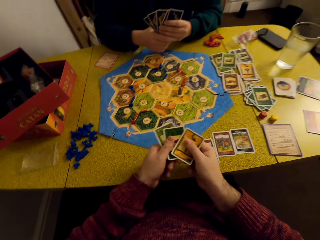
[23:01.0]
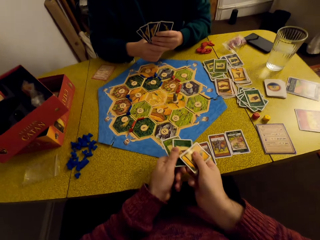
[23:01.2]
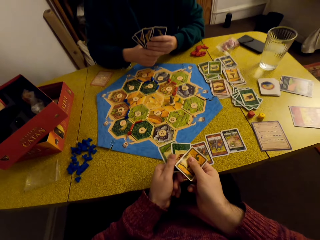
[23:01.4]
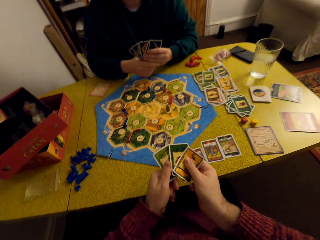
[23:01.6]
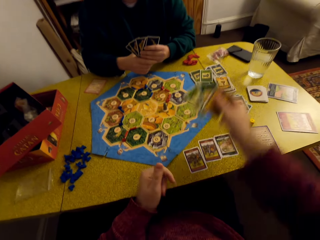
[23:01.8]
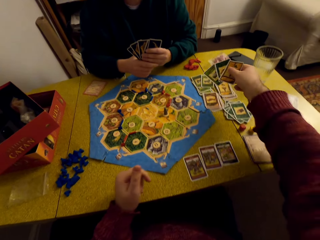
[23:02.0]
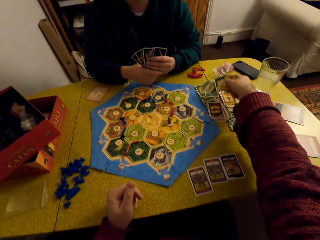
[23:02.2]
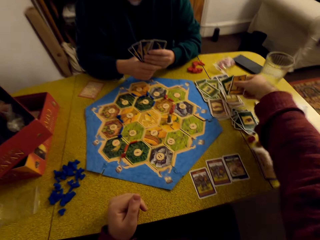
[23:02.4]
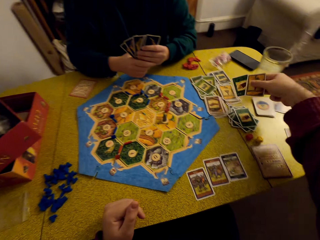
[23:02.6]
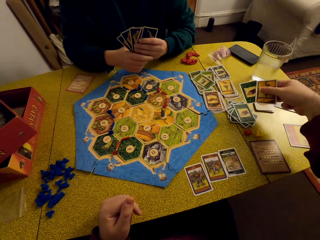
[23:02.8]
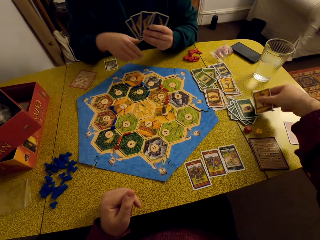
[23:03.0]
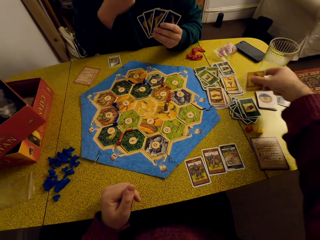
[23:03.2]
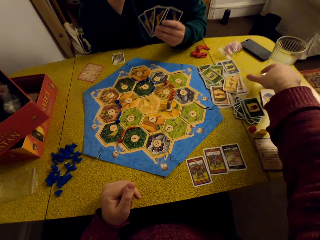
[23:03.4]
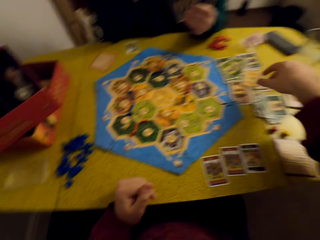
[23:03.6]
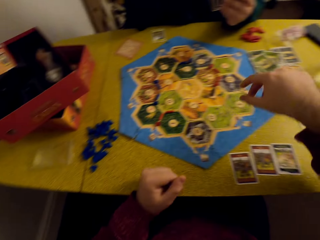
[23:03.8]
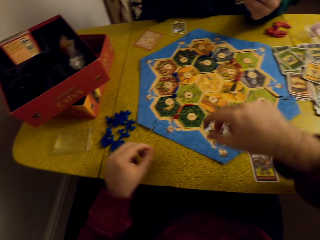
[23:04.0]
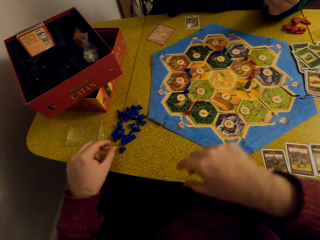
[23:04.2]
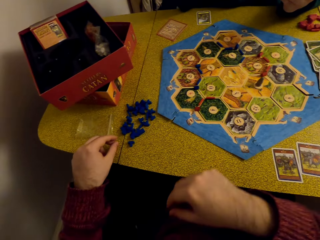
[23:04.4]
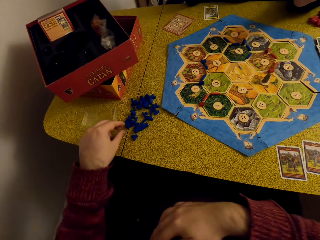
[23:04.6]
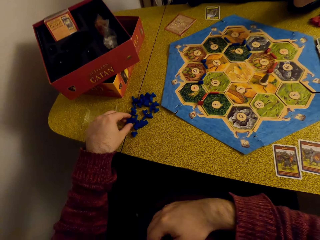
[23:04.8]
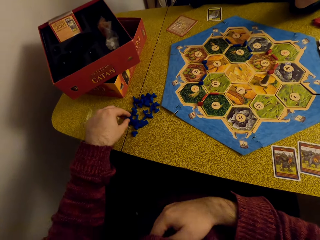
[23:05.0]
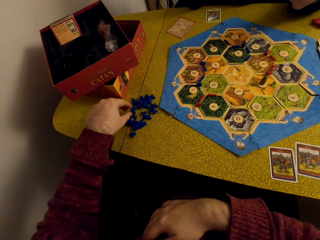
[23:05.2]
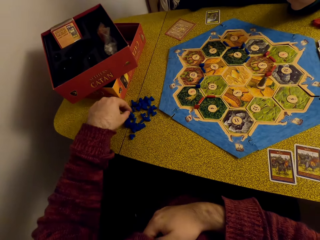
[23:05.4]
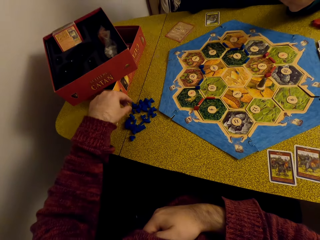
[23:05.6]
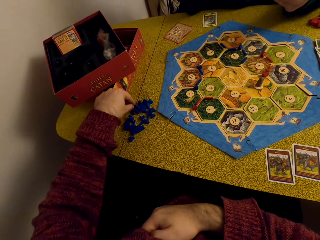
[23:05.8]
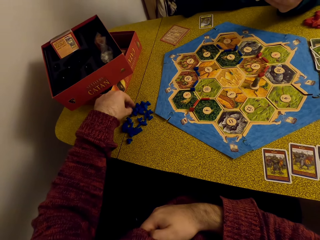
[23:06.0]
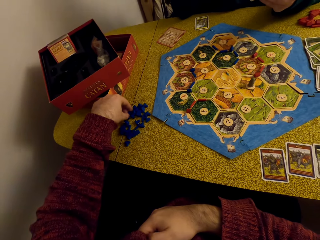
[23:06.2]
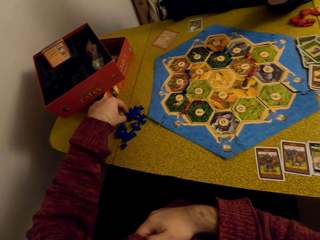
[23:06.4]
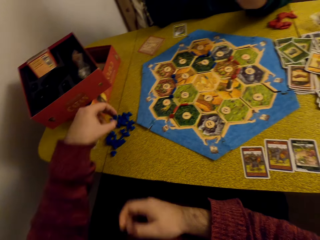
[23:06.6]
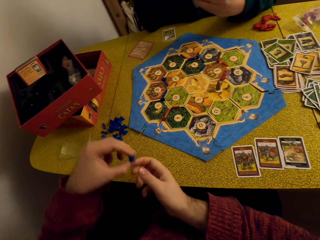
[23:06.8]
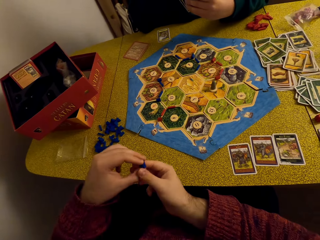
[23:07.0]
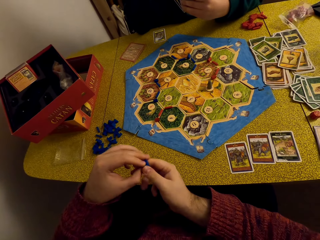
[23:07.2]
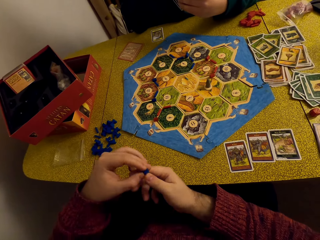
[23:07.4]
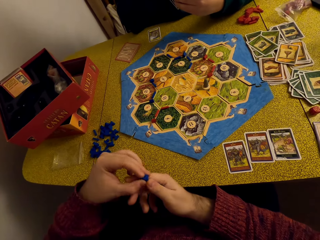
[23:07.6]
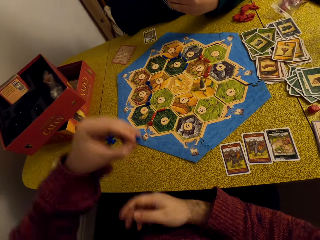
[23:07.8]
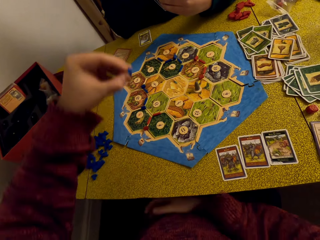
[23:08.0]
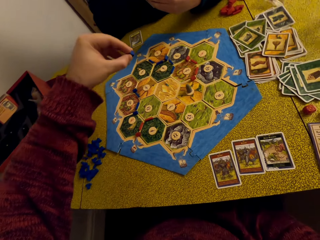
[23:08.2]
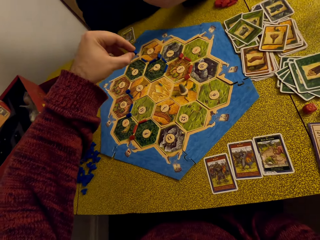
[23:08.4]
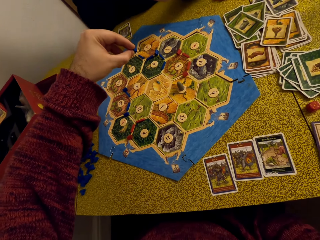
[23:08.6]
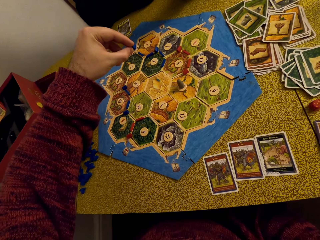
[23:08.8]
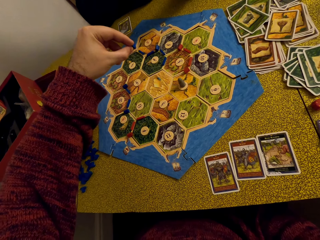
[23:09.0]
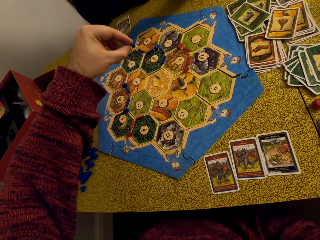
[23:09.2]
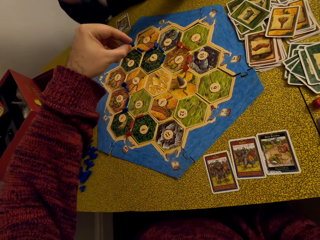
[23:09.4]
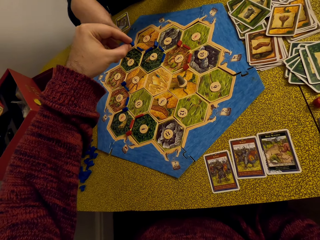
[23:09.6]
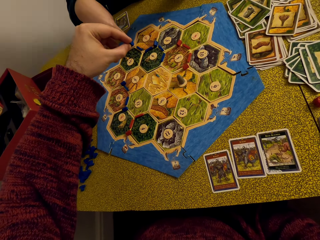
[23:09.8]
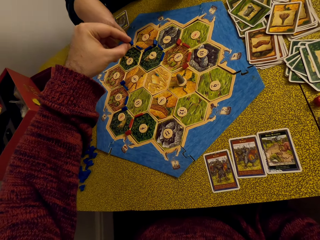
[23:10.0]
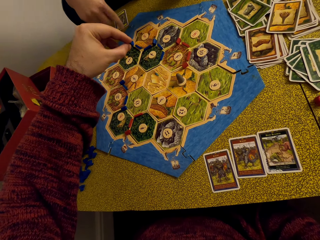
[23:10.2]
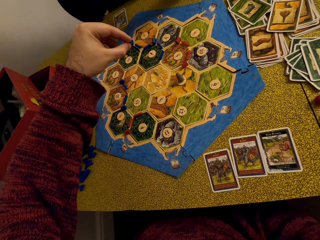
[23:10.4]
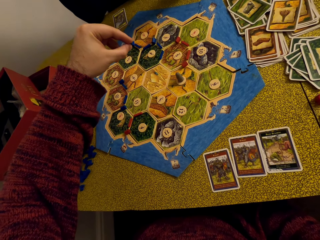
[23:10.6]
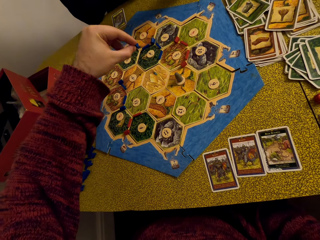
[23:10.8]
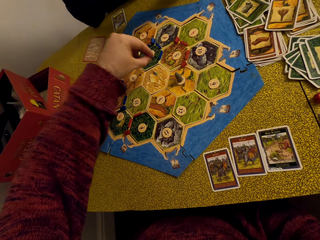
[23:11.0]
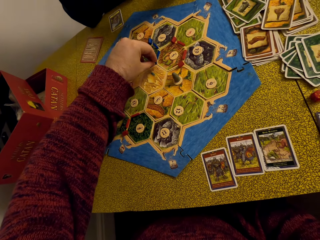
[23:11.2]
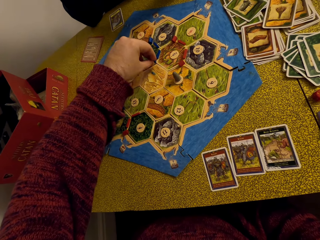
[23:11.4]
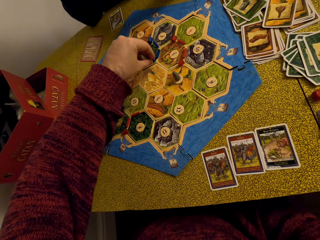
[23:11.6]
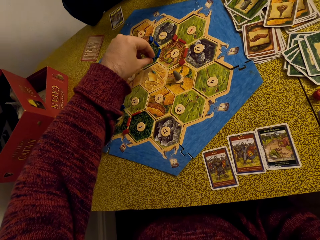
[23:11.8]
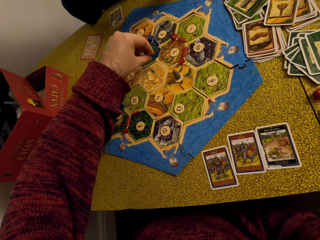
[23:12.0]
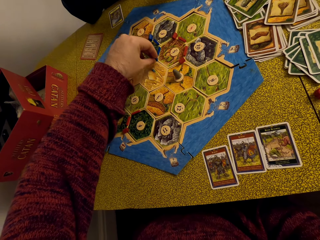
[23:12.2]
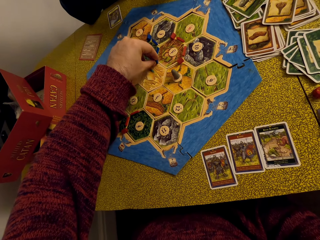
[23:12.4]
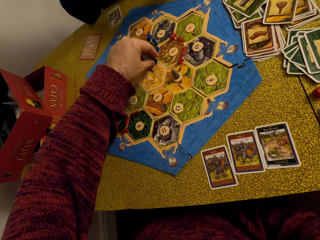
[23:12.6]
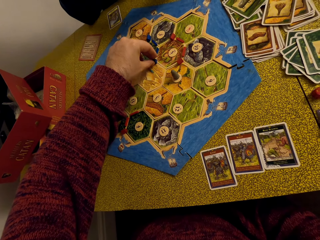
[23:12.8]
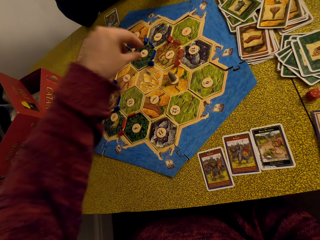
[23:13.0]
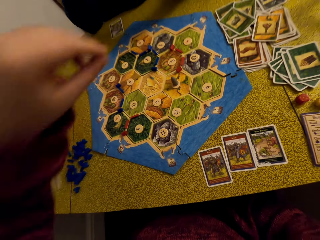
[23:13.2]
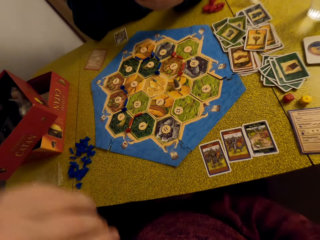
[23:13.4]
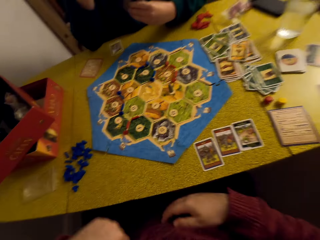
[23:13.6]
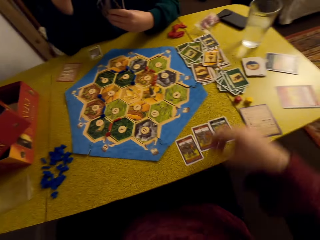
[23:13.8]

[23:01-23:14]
The camera wearer converses with a woman. They drop cards on the table. They pick up a piece of fabric or robber from the table. They place the robber on the hex tiles.

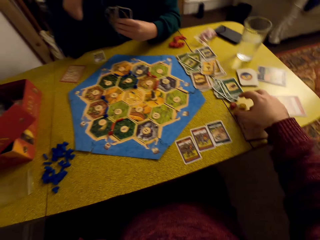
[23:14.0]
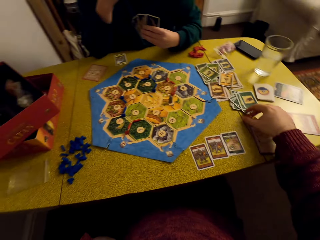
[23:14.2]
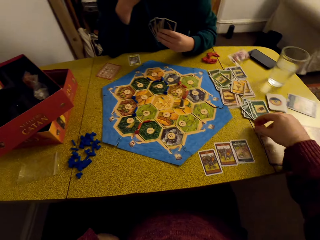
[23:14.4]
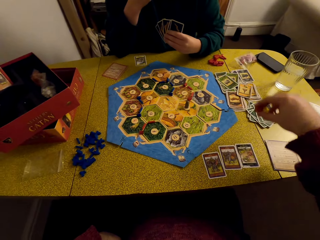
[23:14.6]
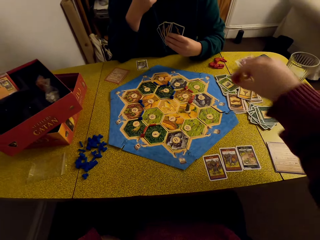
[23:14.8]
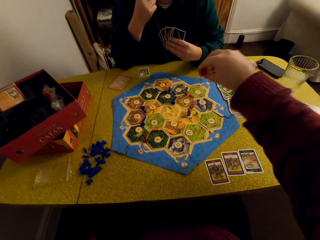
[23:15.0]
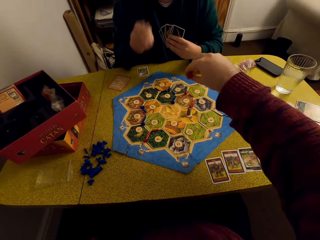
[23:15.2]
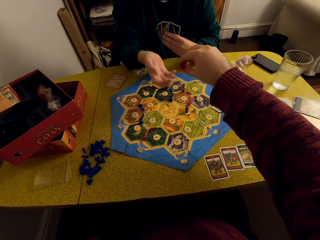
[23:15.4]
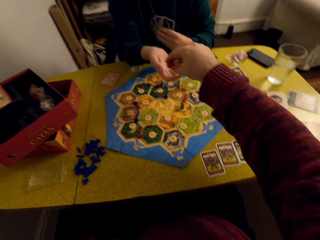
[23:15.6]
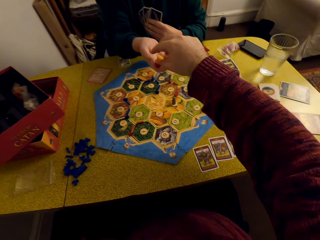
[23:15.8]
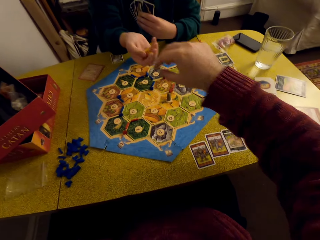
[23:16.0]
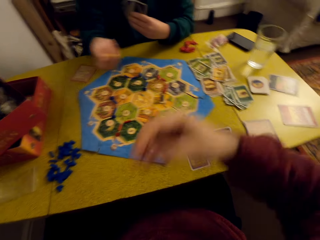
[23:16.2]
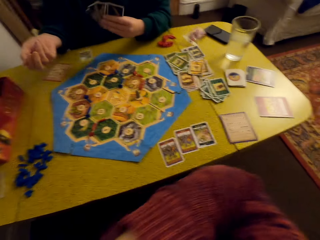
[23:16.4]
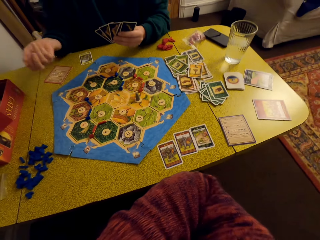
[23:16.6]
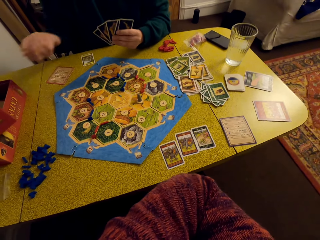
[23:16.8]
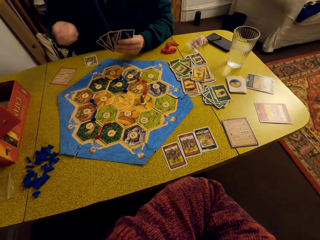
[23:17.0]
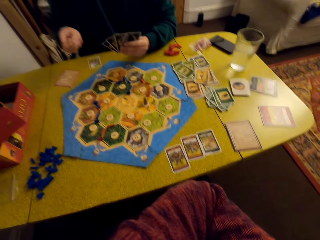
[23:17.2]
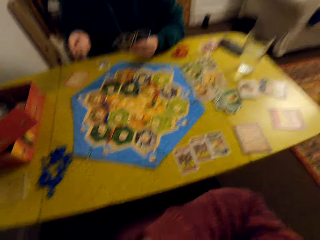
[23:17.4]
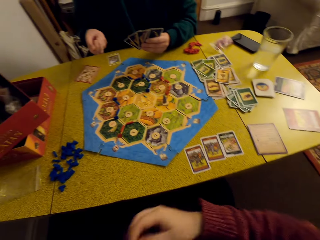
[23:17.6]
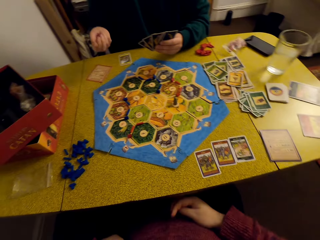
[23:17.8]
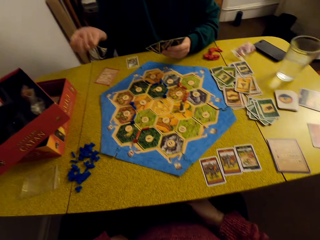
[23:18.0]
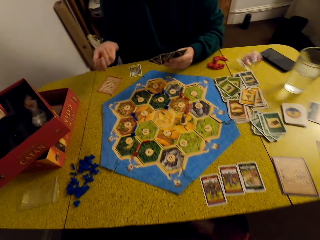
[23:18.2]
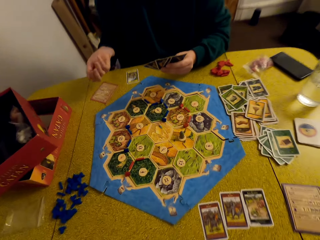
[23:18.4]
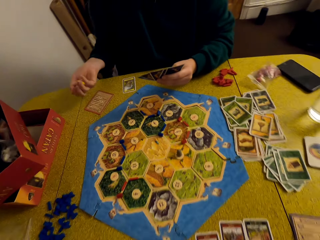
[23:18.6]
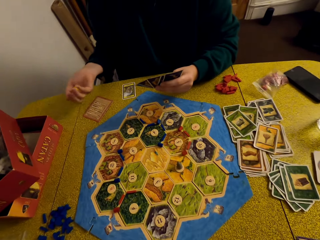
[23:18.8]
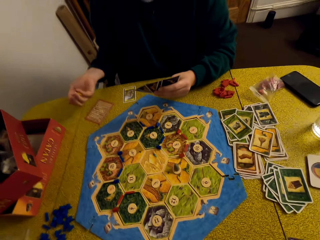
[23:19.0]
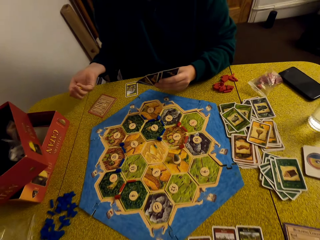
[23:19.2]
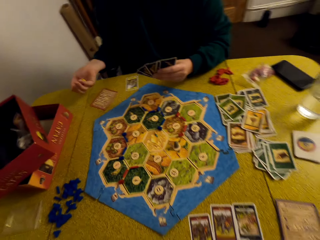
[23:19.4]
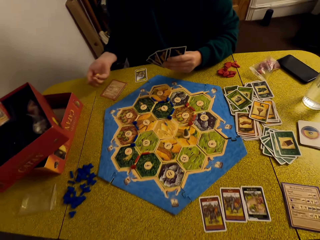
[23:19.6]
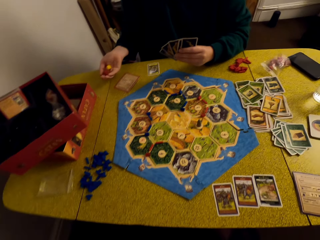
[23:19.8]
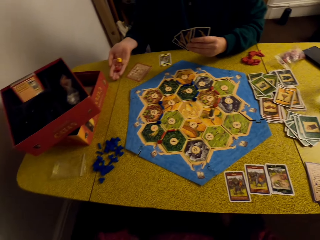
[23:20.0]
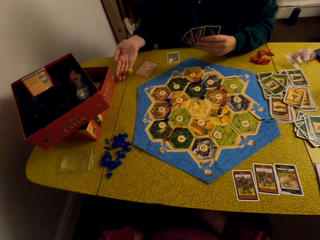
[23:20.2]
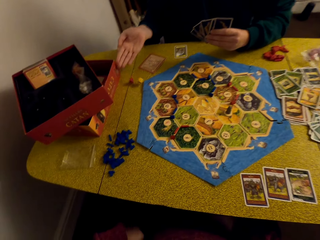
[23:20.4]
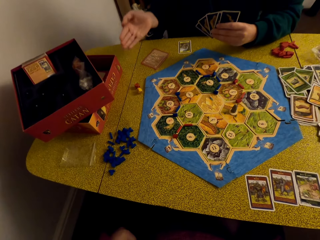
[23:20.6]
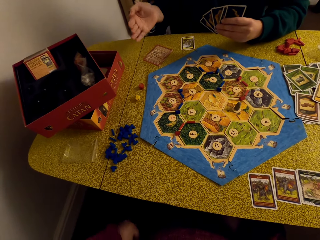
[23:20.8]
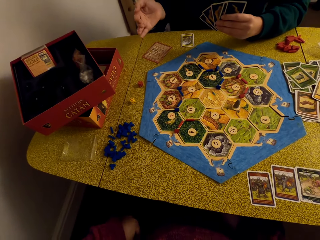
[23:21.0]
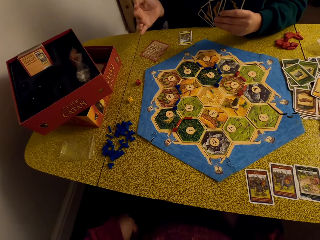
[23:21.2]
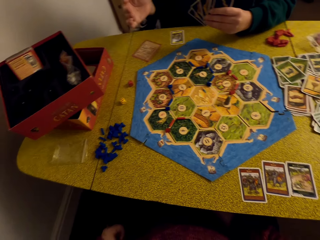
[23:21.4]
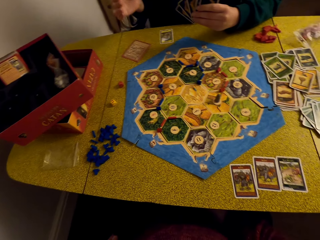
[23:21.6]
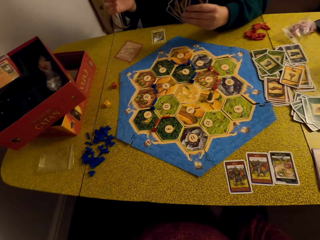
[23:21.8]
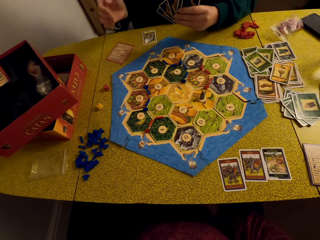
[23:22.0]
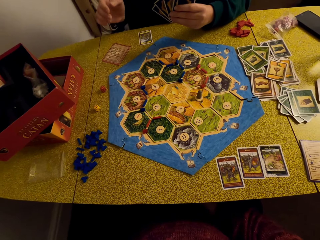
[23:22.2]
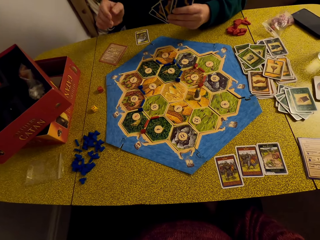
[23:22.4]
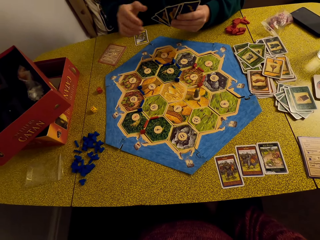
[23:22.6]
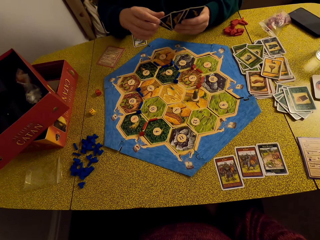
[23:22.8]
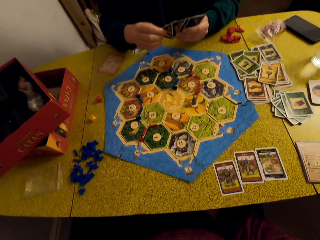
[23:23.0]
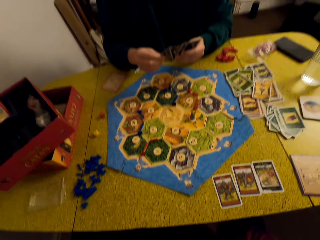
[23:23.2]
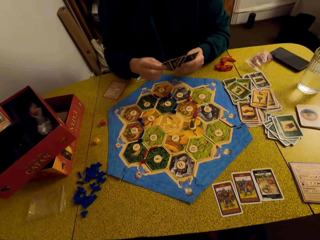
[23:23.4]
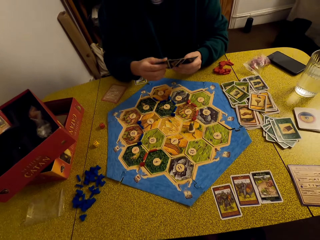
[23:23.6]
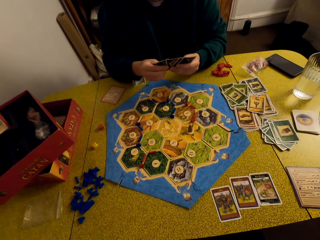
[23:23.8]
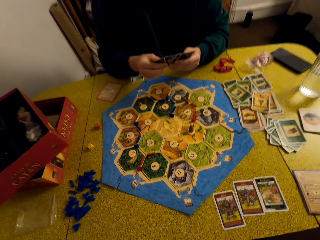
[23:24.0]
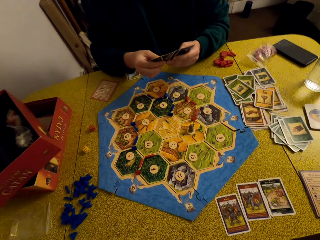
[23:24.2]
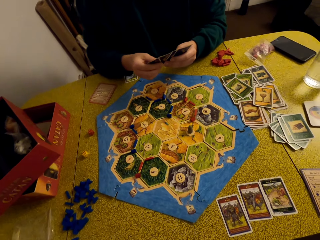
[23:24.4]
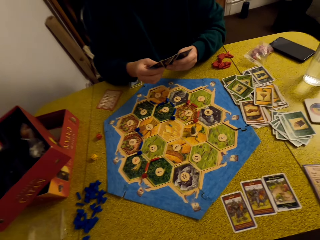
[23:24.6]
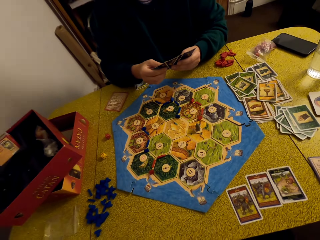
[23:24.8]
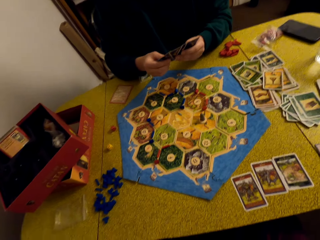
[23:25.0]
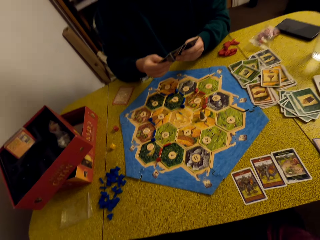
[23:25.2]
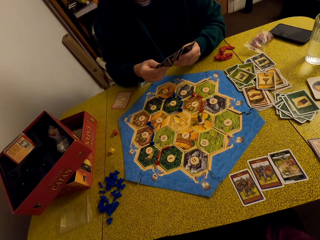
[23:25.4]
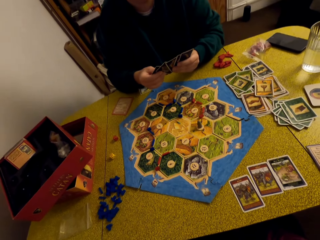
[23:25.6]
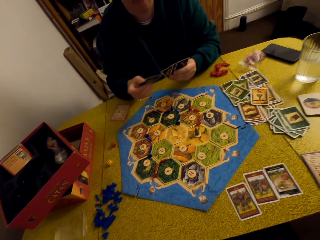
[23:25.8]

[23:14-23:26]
The camera wearer picks up the dice from the table. They hand a woman the dice. The woman tosses the dice. The woman drops the dice on the table. The camera wearer converses with the woman.
